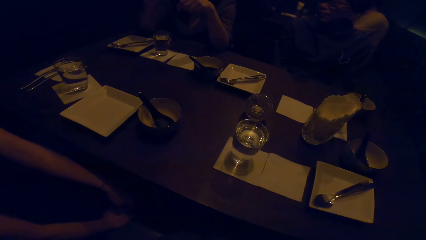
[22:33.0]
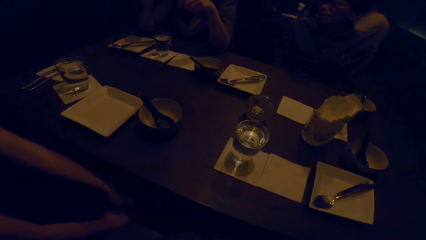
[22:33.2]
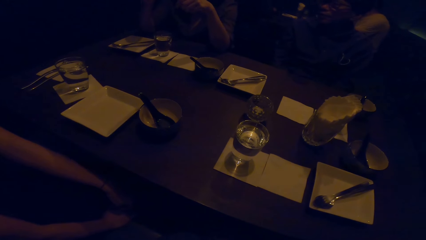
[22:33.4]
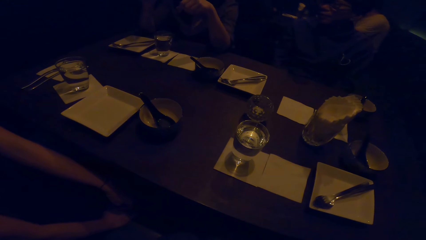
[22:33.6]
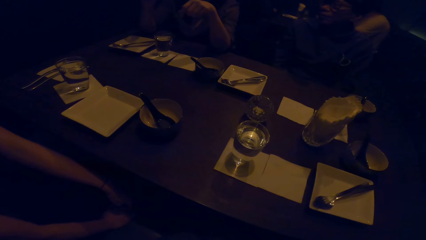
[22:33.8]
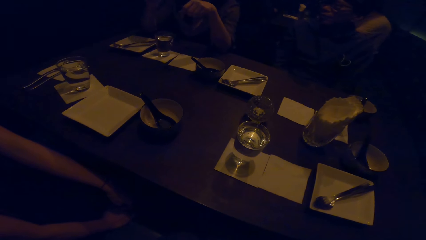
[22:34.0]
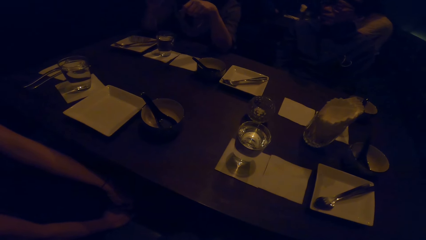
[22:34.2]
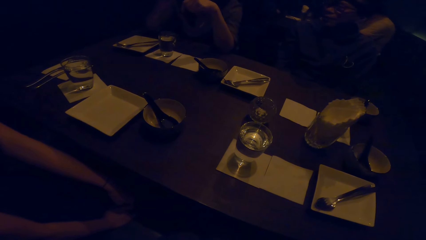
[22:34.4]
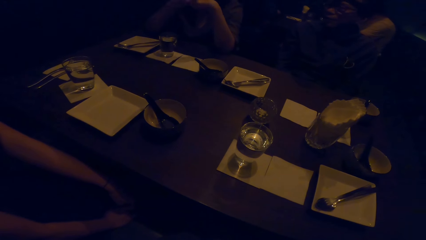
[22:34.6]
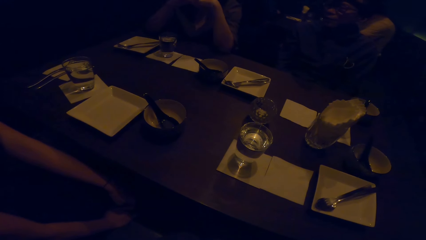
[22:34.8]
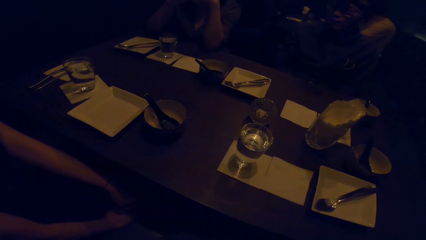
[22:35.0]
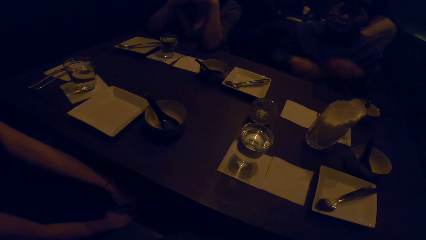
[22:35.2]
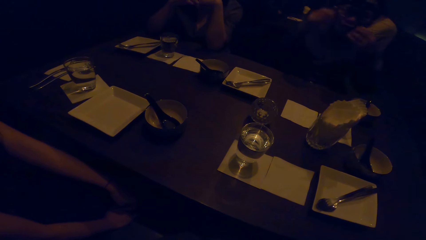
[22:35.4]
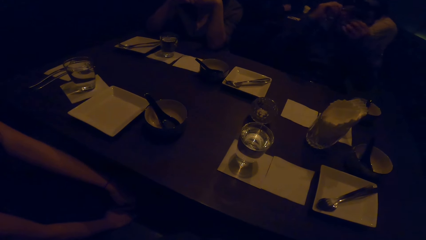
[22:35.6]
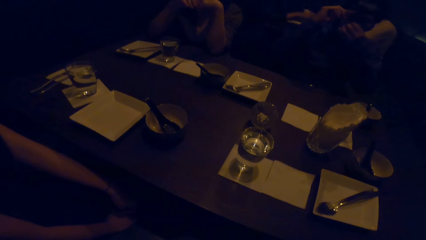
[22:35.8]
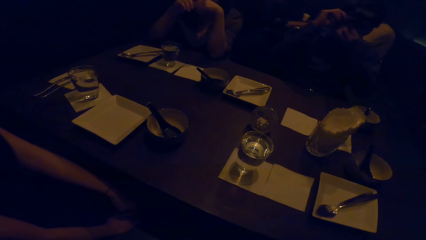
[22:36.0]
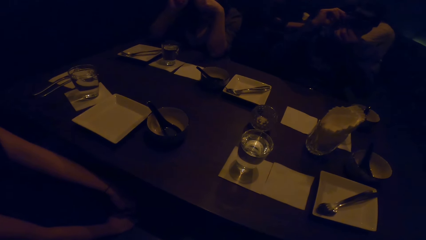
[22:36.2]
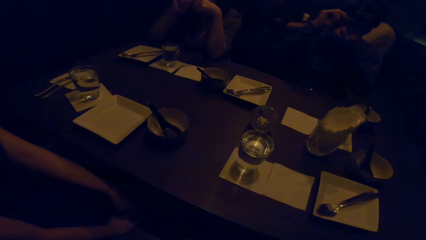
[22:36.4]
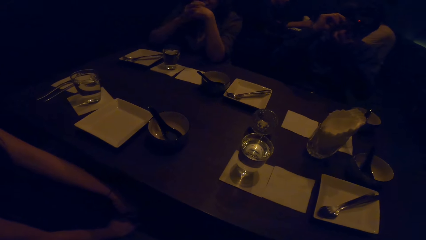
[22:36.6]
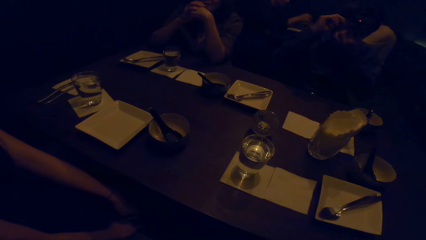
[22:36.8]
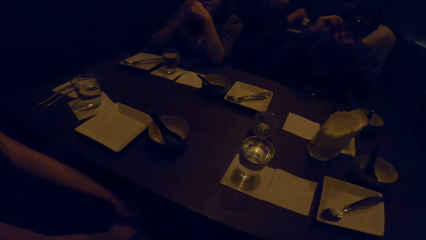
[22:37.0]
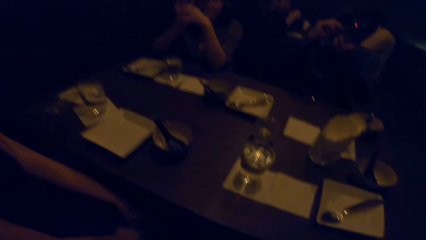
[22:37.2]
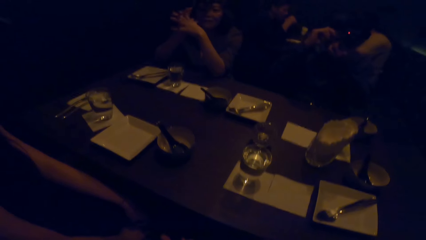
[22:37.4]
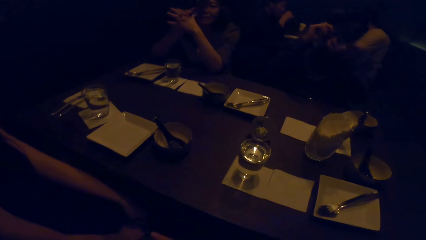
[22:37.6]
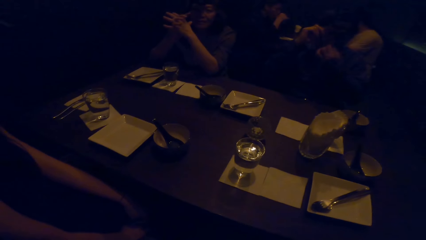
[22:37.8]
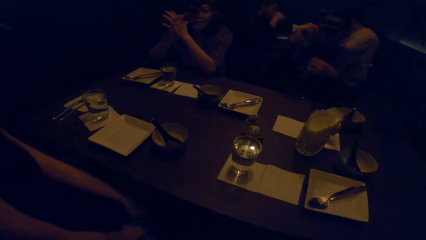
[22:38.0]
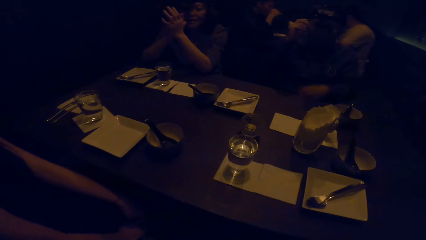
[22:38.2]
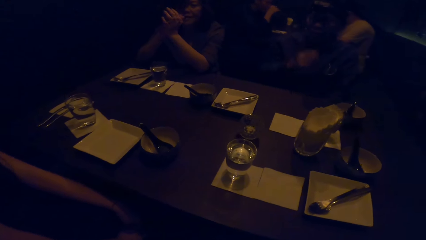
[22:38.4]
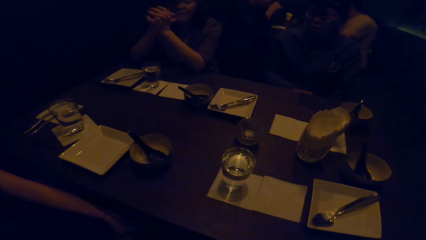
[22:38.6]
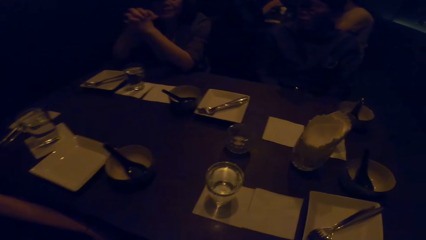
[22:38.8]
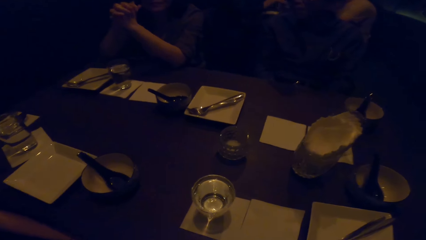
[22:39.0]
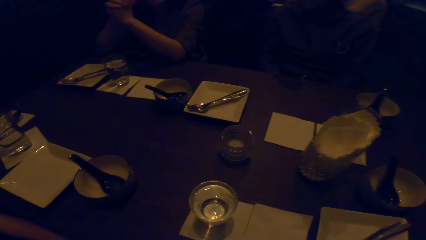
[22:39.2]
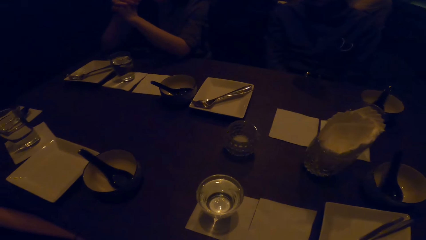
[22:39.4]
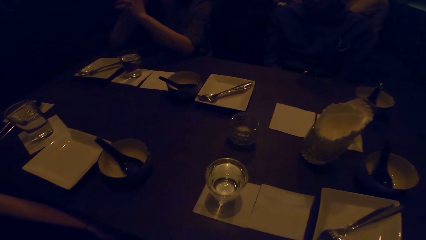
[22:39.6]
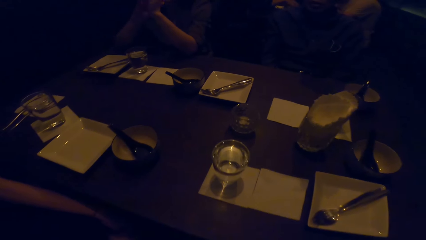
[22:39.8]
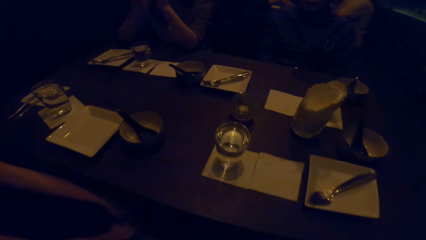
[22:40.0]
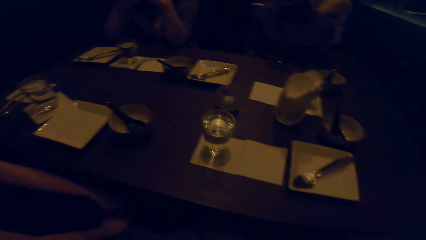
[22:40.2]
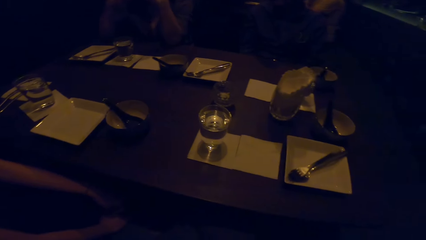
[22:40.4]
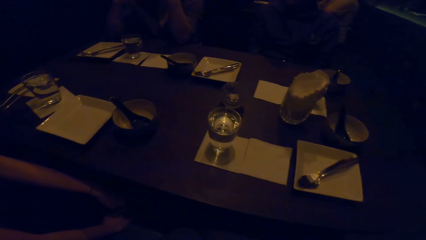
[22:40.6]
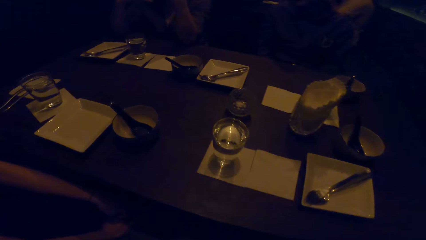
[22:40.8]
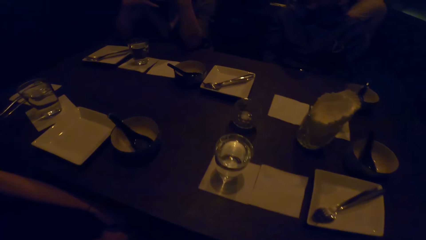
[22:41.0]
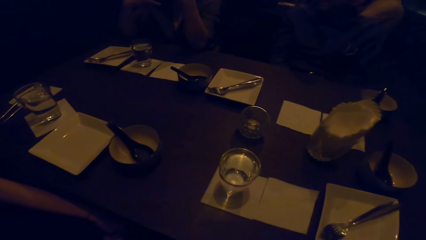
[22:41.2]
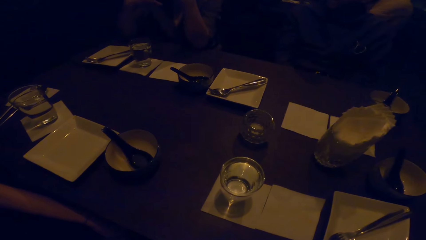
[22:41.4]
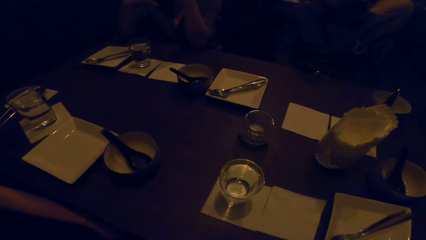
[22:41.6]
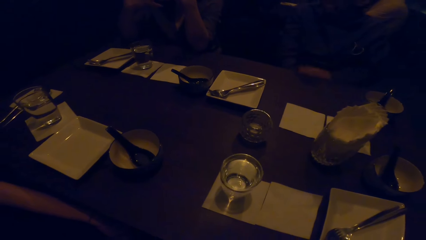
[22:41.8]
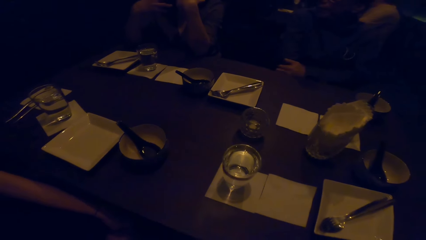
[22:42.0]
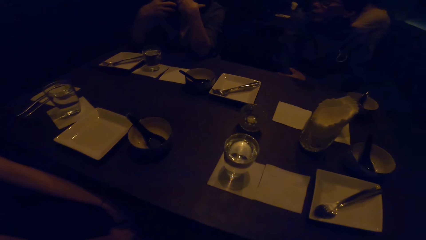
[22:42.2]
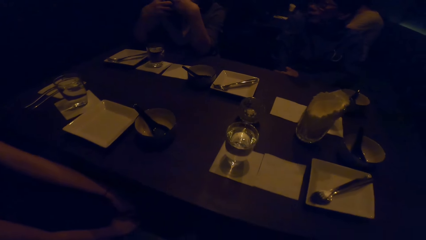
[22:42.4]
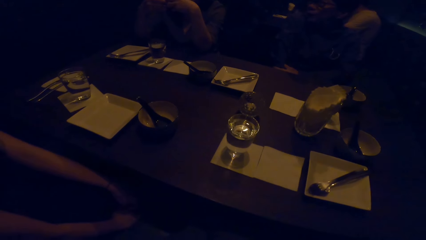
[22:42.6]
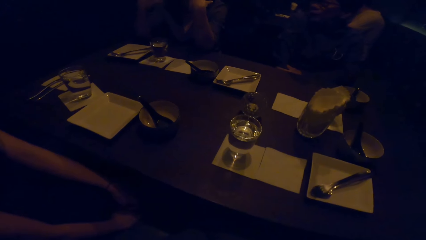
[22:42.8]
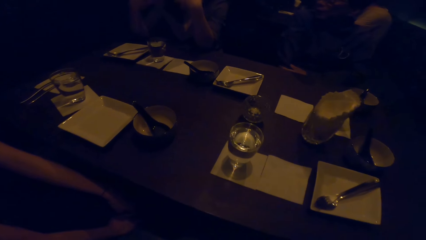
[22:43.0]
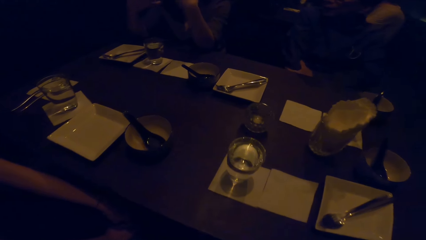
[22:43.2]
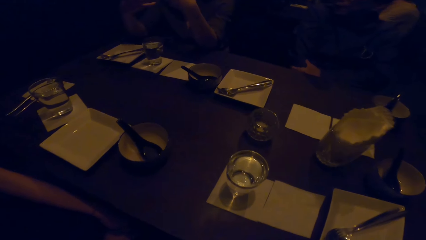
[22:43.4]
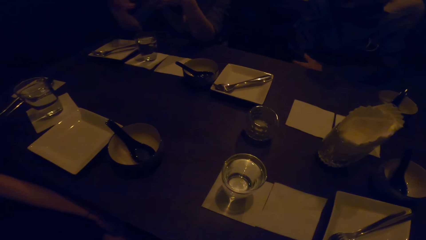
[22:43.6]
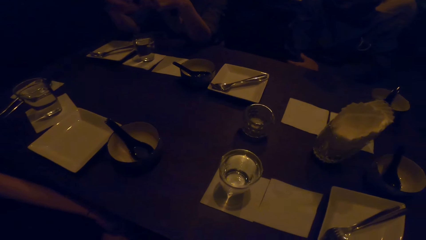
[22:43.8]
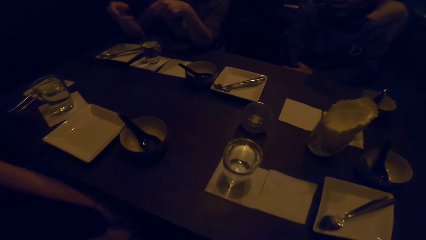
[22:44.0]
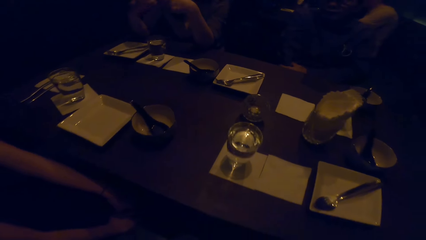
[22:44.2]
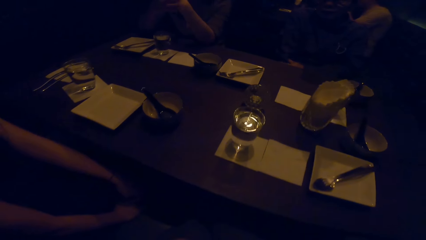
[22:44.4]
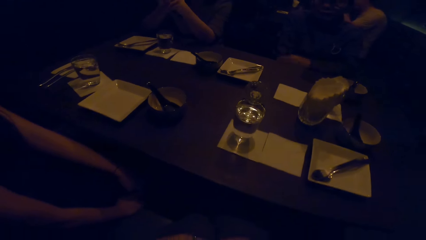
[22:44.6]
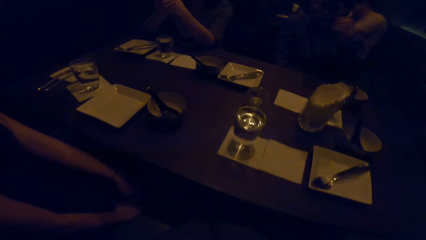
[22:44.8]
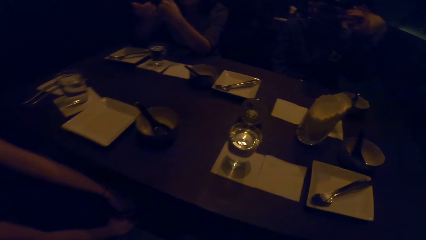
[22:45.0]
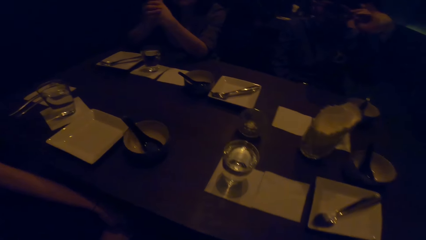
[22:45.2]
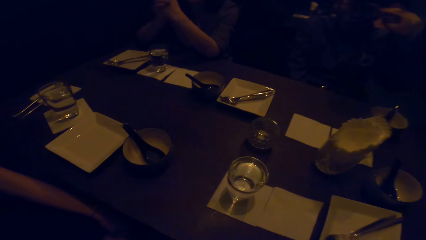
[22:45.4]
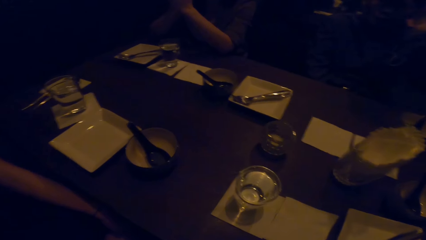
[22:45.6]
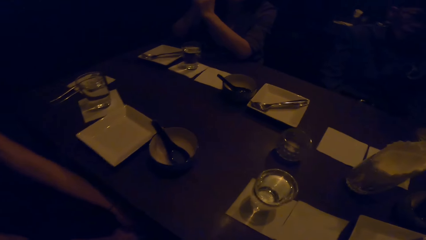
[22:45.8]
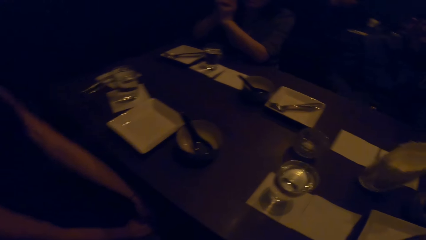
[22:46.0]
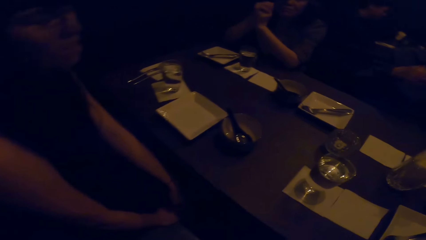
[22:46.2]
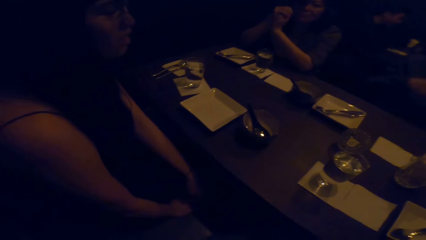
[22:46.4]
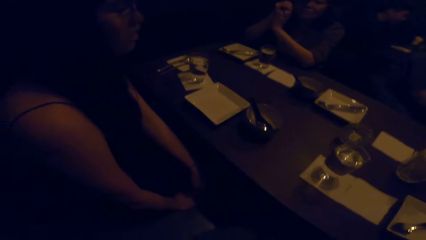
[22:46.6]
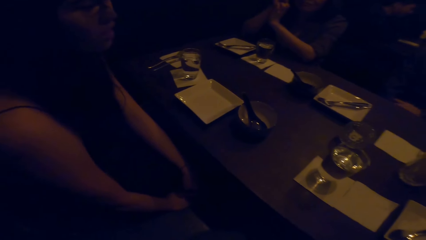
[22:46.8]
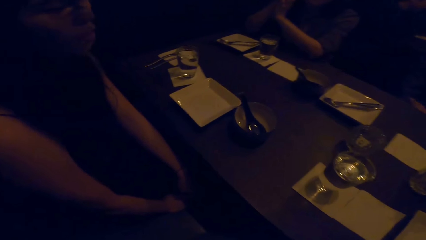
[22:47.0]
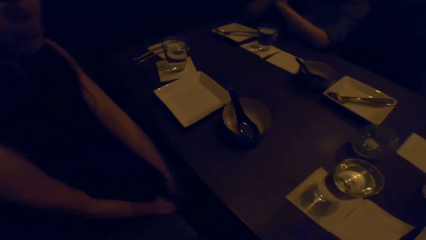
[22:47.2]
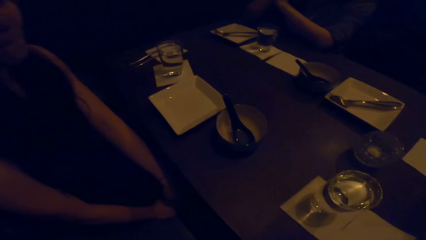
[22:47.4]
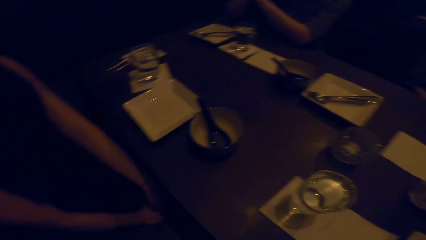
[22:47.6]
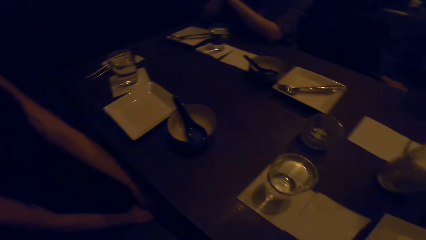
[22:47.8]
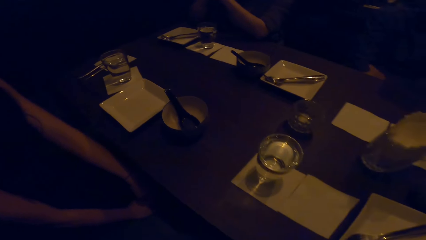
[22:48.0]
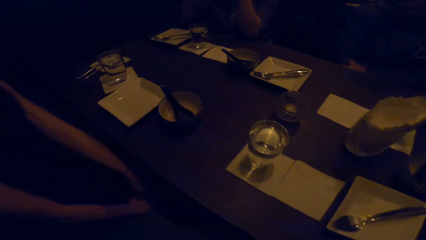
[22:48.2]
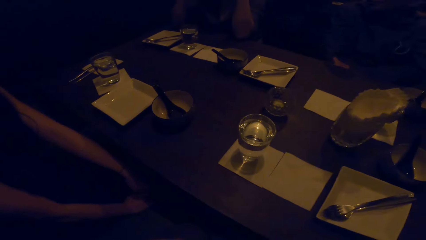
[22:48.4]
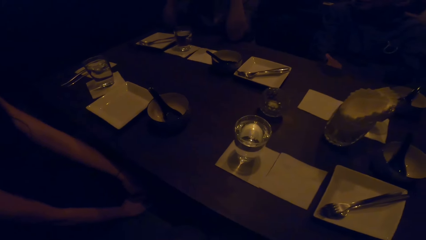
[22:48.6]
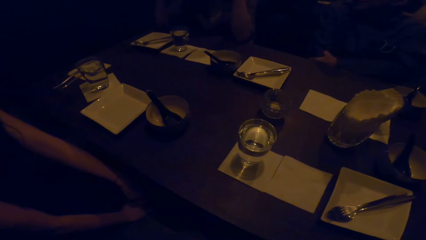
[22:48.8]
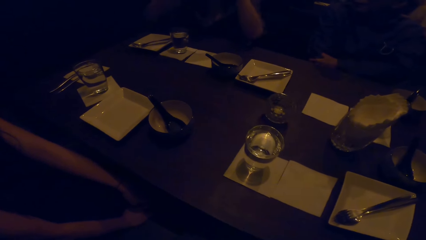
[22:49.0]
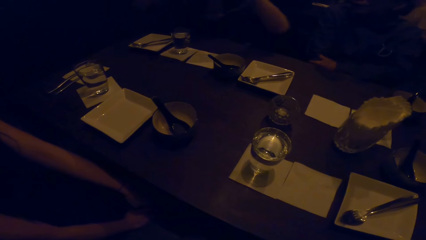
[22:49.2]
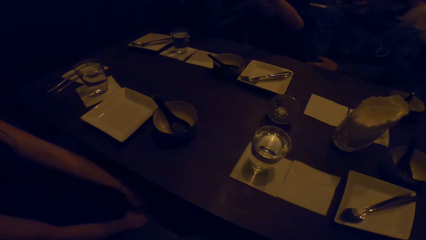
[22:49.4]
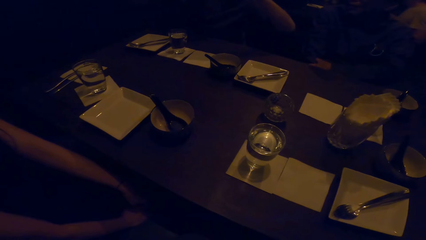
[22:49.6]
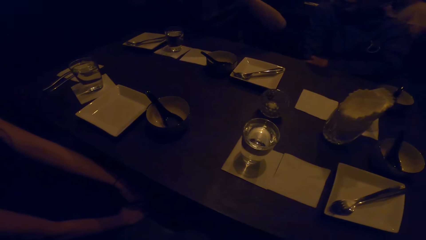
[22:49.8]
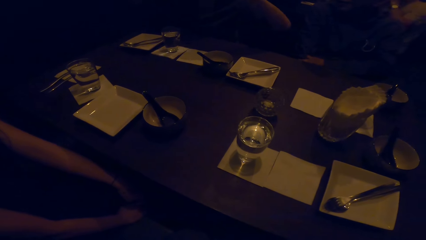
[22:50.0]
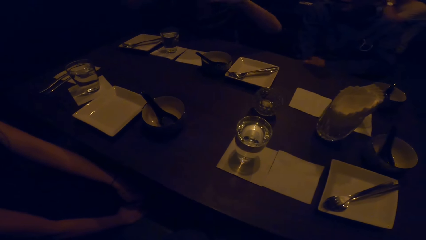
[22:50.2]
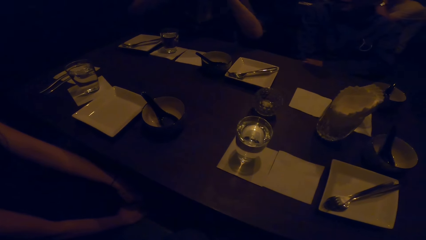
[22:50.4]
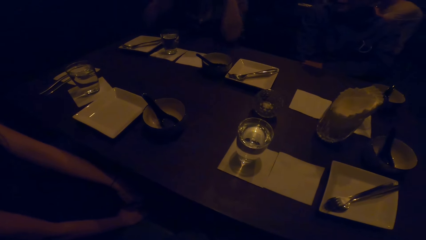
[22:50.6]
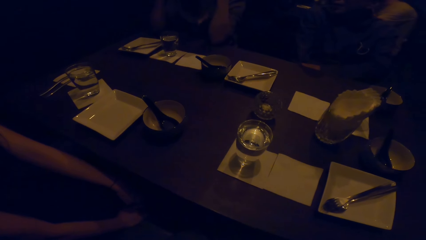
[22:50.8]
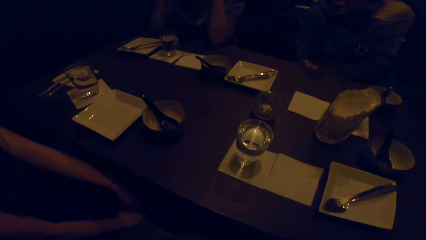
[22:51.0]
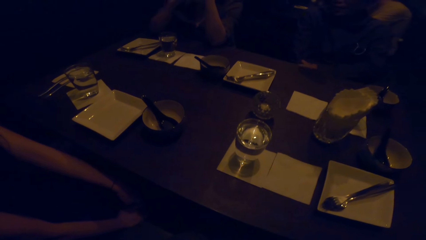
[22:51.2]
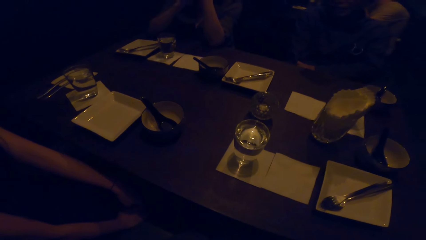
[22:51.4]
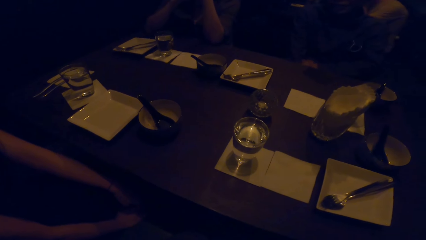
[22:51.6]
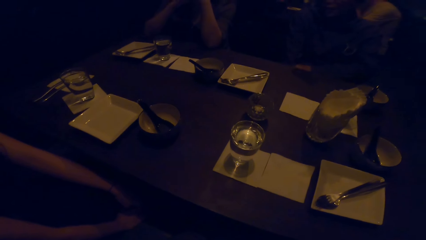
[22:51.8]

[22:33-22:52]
The camera wearer talks to her colleagues. A man talks to his colleagues. A woman talks to her colleagues. The camera wearer looks to the left.
